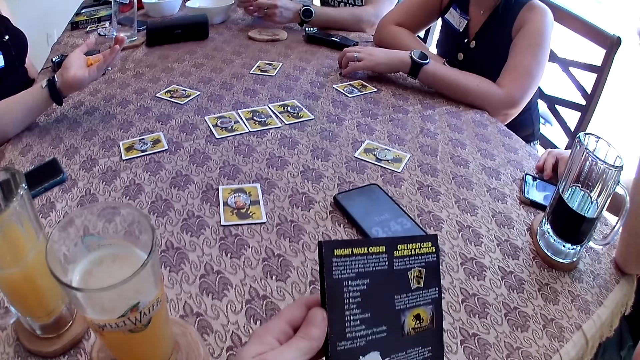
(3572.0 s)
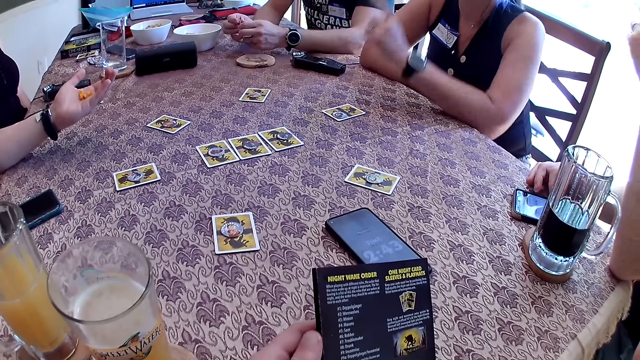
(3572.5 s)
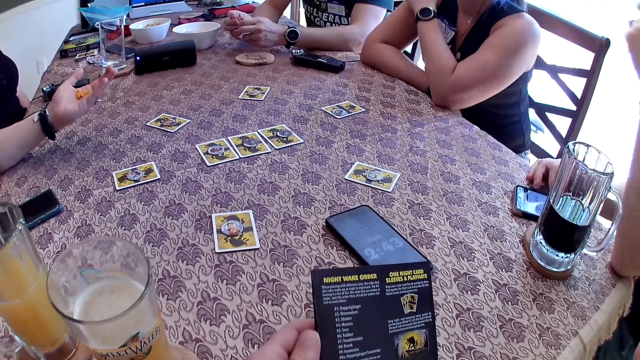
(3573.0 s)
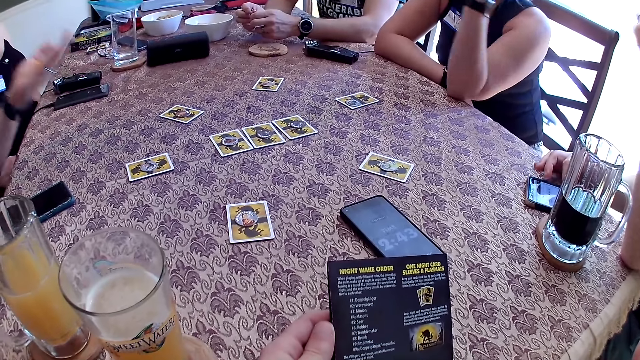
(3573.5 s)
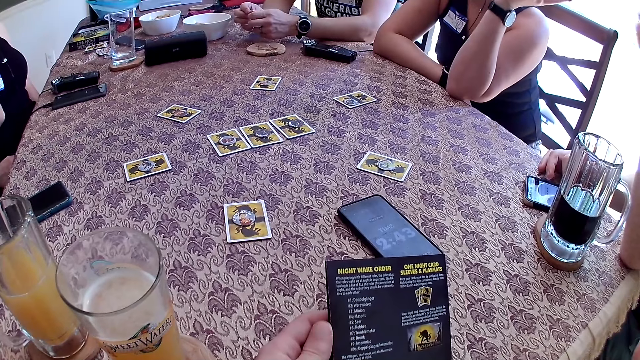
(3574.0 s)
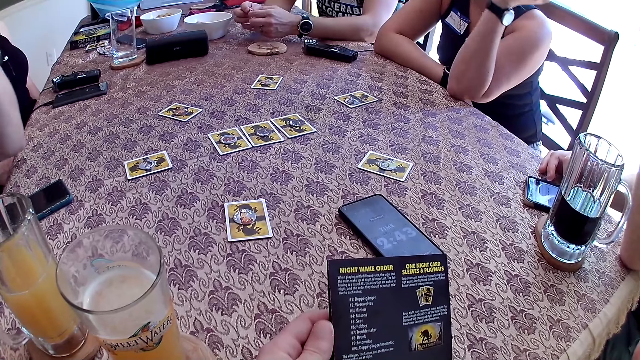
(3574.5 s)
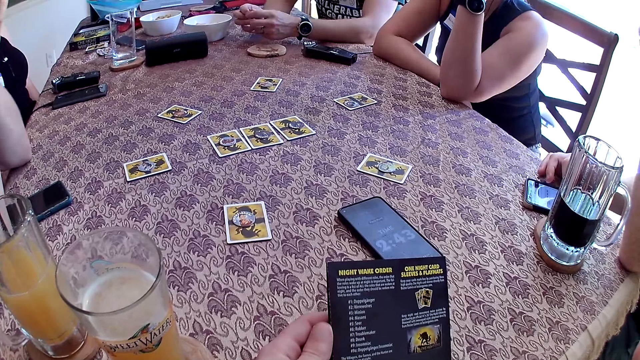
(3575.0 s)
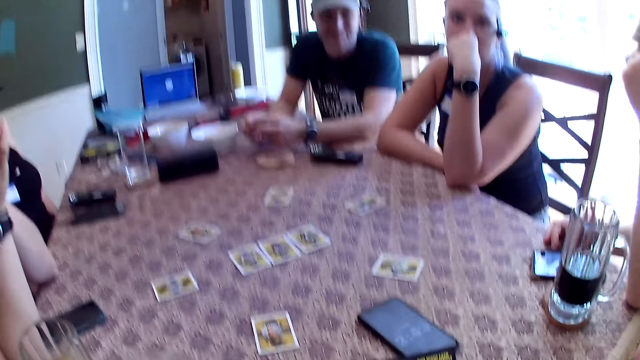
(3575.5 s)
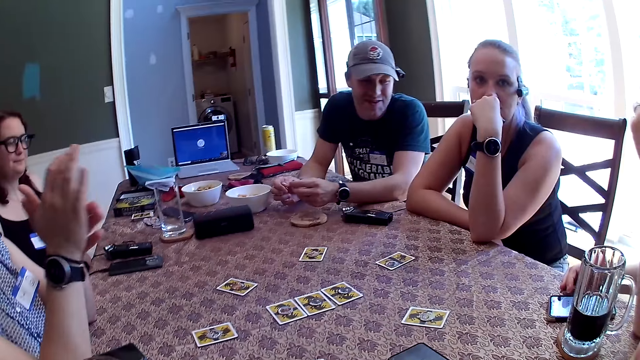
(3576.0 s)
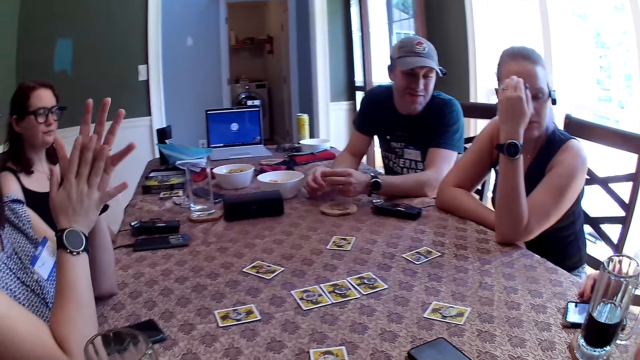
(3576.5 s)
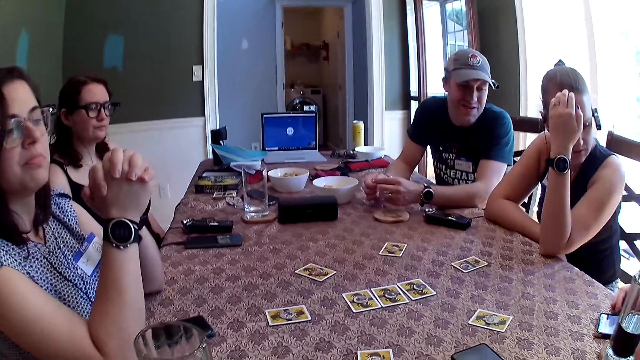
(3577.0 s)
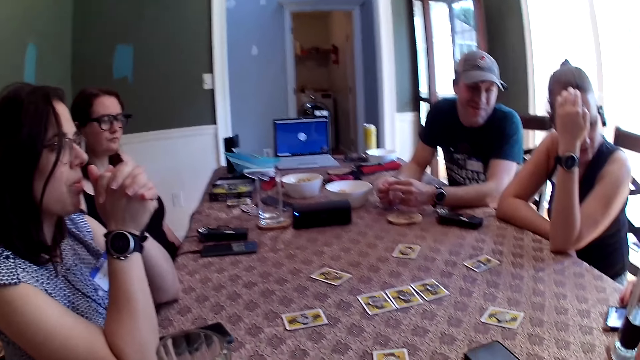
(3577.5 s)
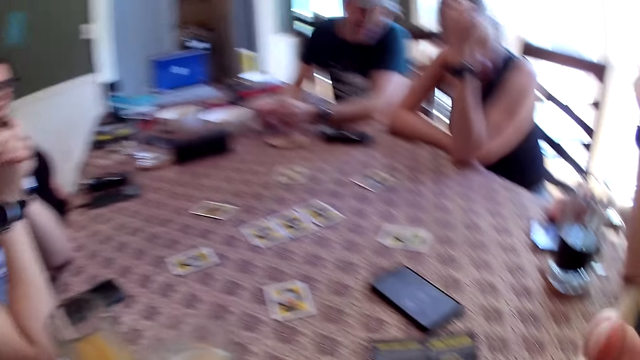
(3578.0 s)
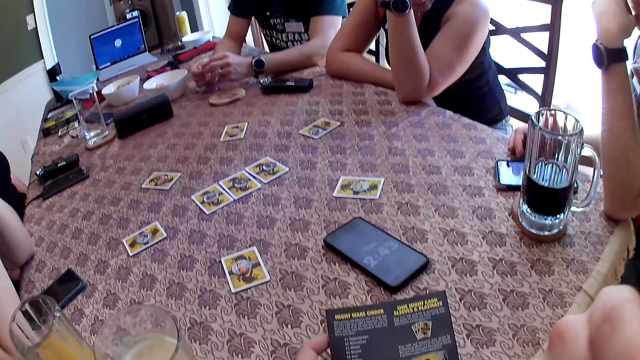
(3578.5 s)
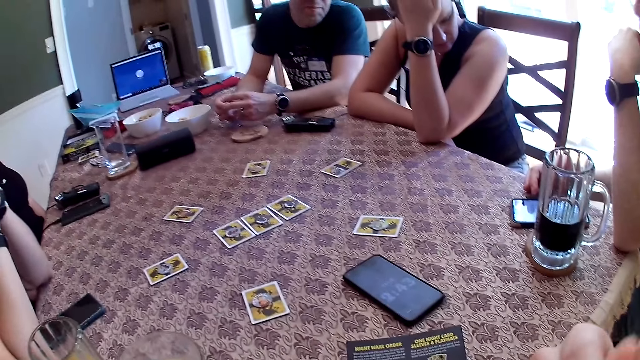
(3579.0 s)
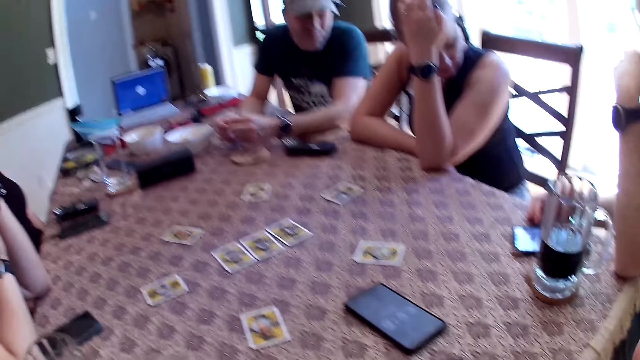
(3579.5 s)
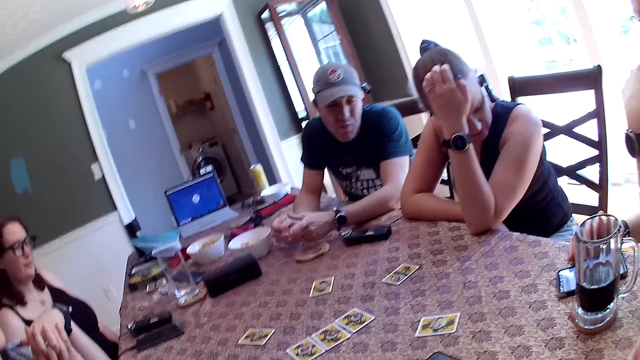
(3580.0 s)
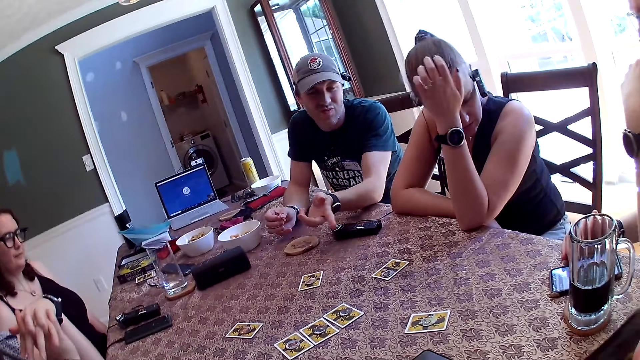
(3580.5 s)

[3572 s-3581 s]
The camera wearer speaks to the group of people at the table. A man plays with the pins in his hands. A woman eats the cheese puffs in her left hand. The man speaks to another woman.

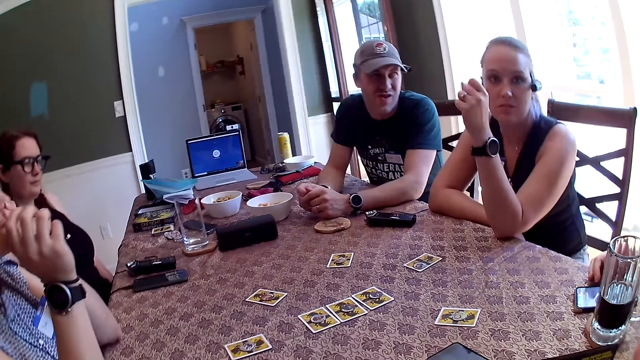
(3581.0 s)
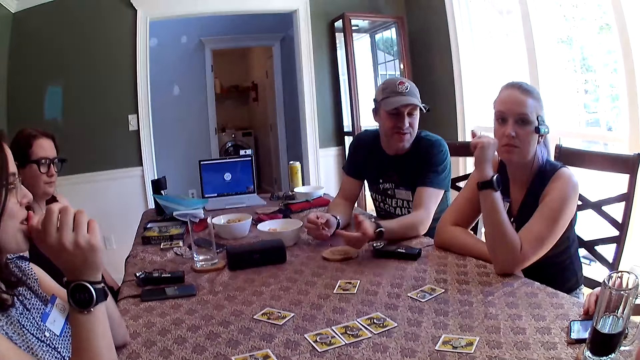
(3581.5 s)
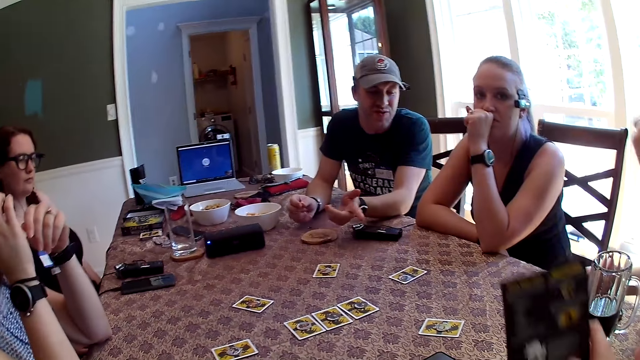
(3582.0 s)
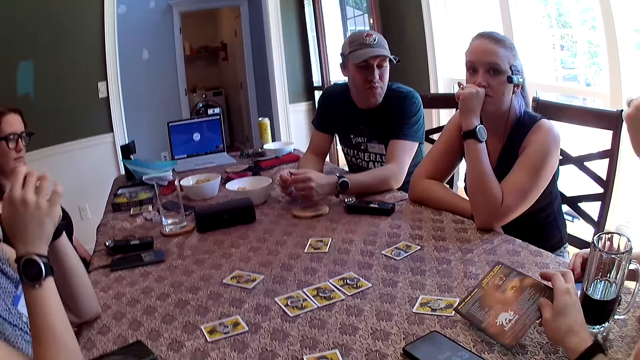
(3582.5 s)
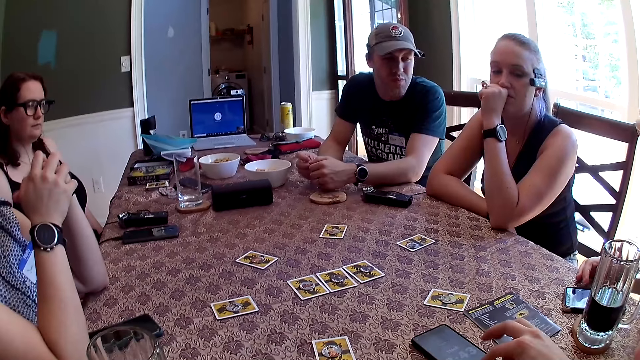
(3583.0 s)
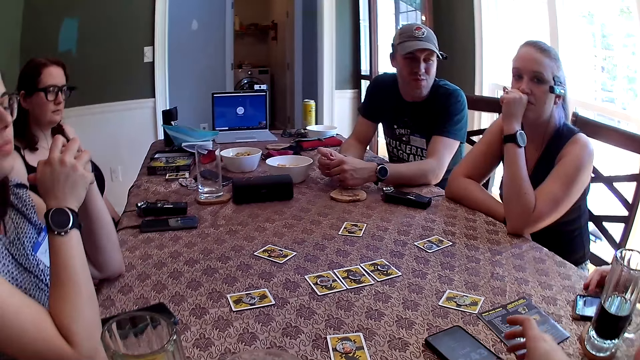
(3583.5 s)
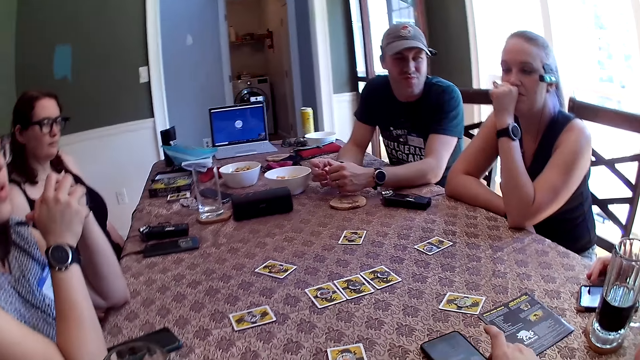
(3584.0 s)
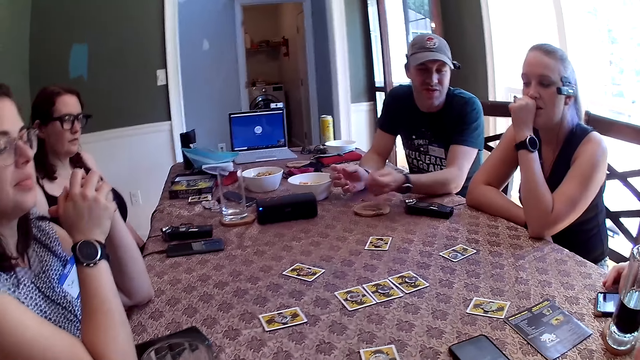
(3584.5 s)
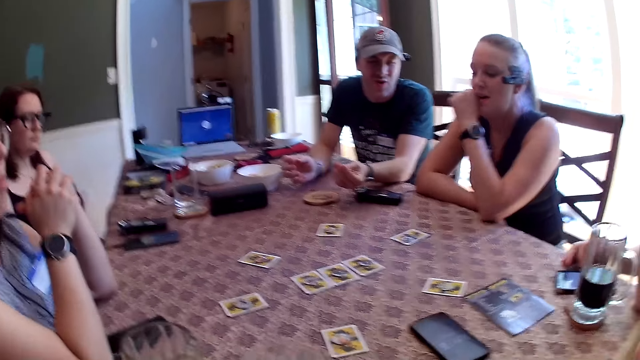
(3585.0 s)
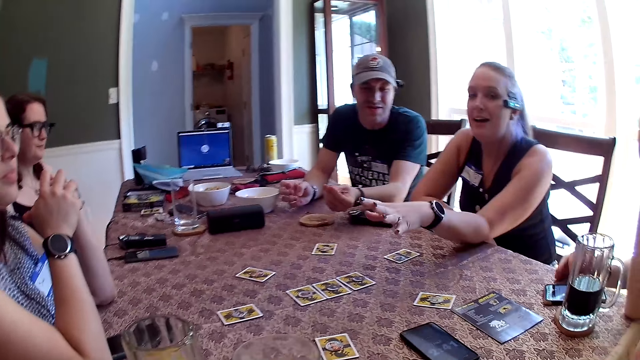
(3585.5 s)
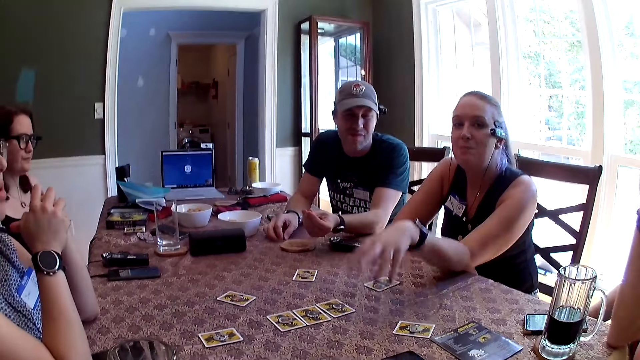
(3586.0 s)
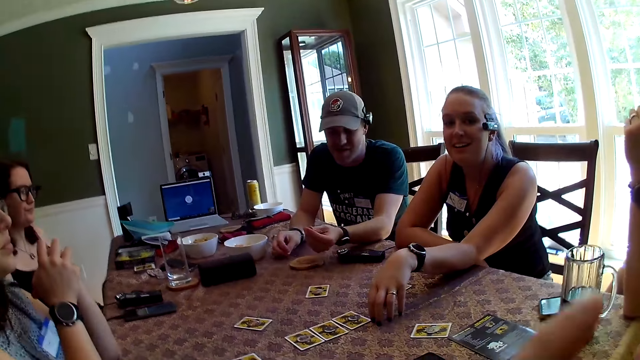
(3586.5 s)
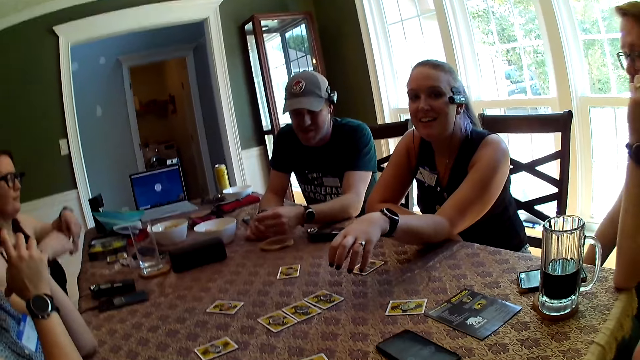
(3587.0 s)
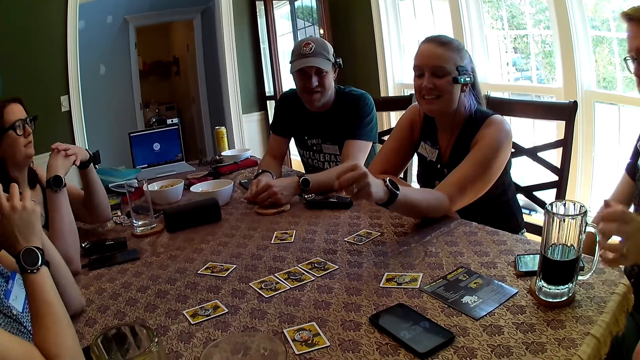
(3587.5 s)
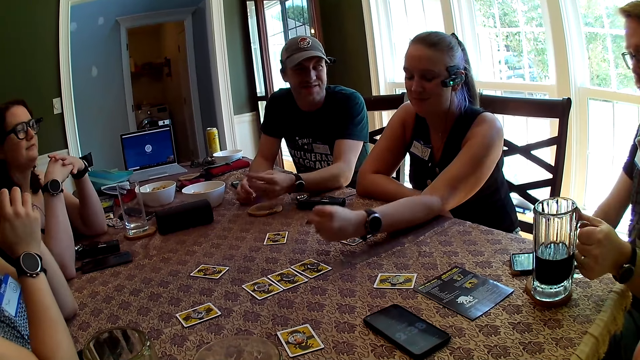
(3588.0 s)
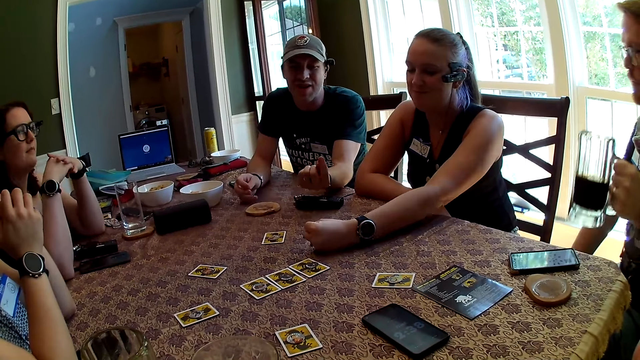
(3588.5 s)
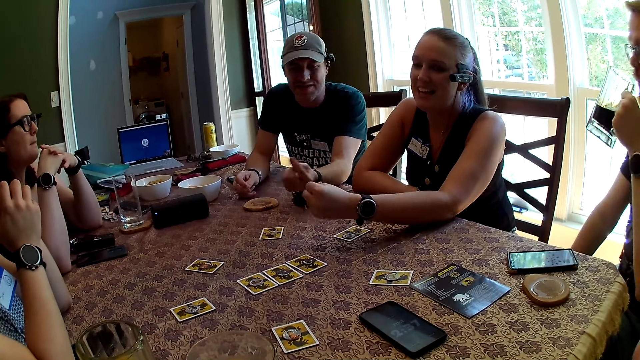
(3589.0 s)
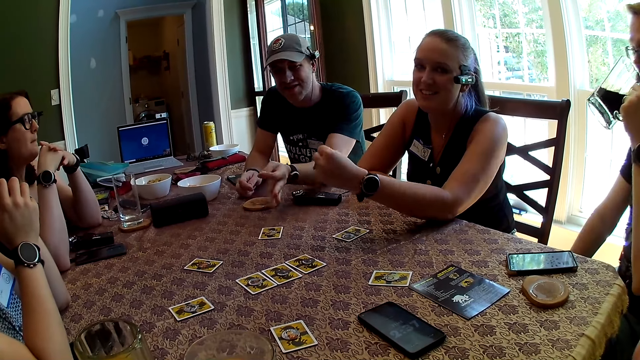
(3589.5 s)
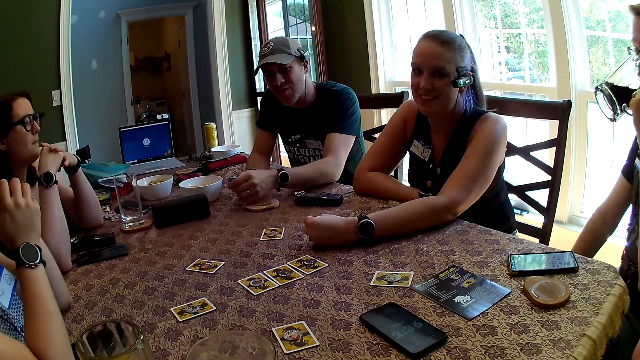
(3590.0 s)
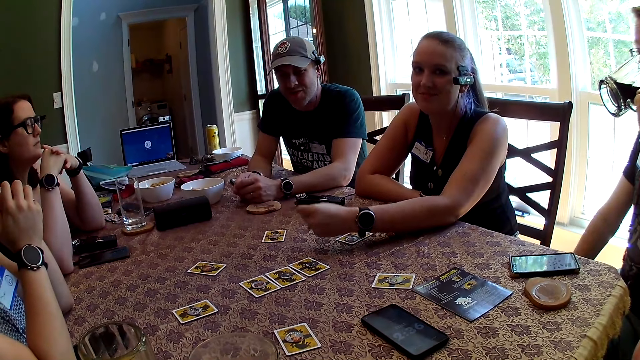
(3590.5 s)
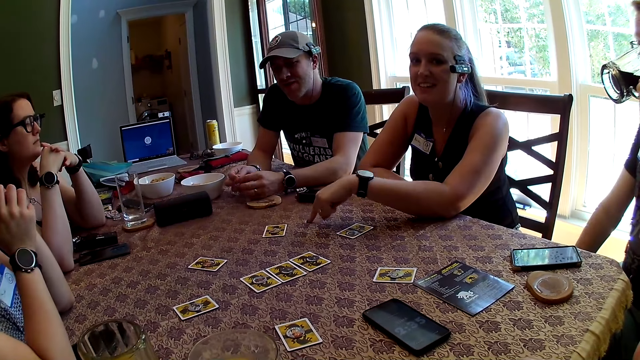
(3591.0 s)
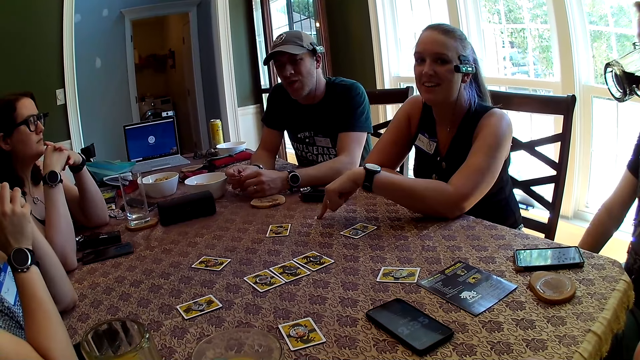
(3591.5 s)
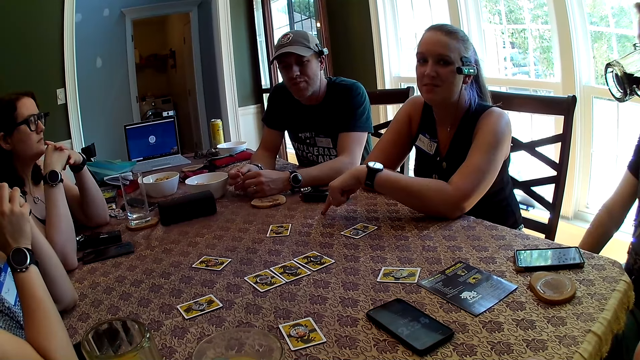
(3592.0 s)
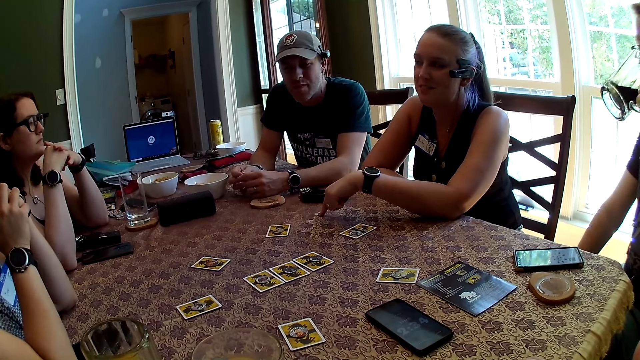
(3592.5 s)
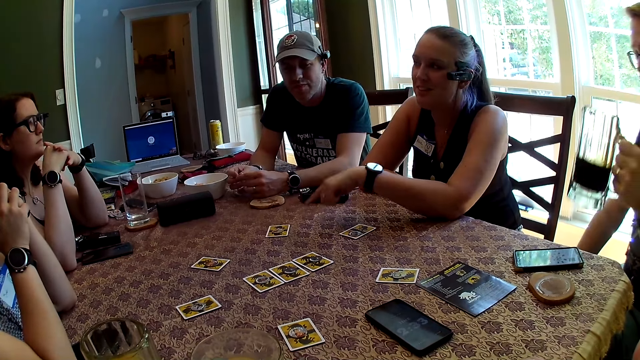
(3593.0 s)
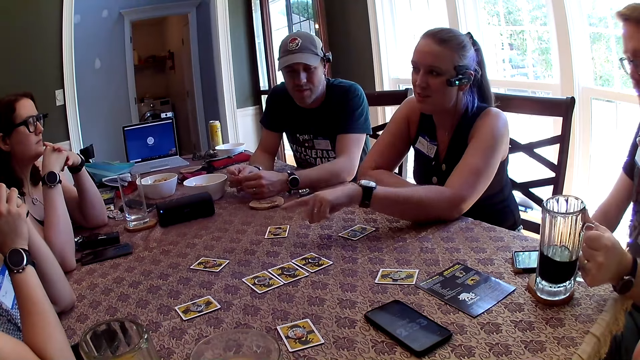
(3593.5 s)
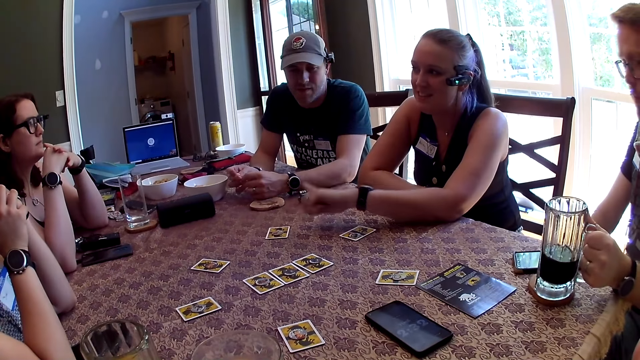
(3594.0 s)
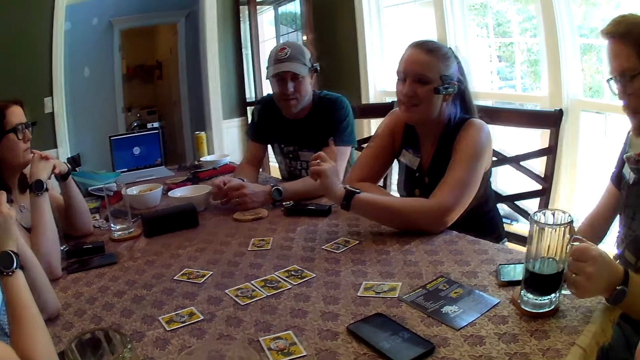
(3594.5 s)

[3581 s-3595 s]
The camera wearer drops the card game manual on the table with his right hand. He presses a phone on the table with his right hand and adjusts the phone on the table with his right hand. He dialogues to the people on the table. A man speaks to the group of people at the table. Another man picks up the glass cup on the table with his left hand and drinks from the glass cup in his left hand. A woman speaks to the group of people at the table. The camera wearer looks around the table. The other man drops the glass cup on the table with his left hand.
